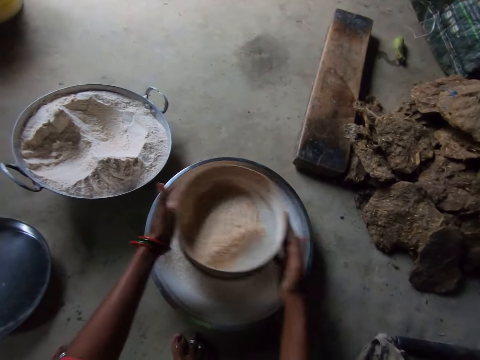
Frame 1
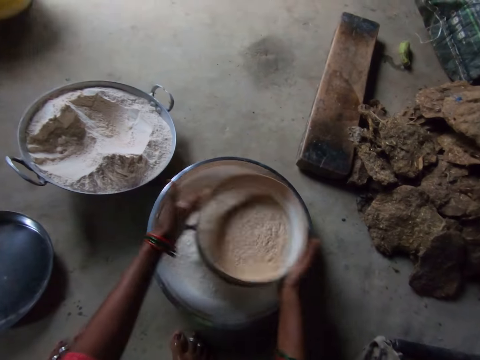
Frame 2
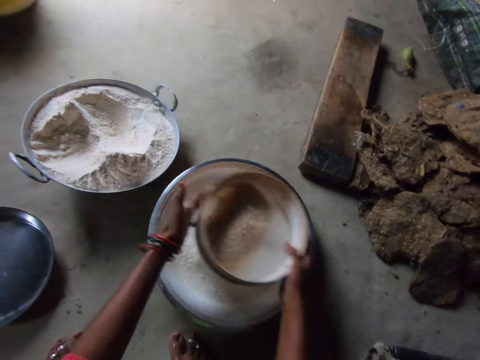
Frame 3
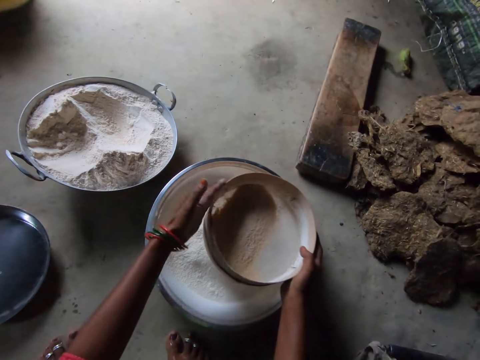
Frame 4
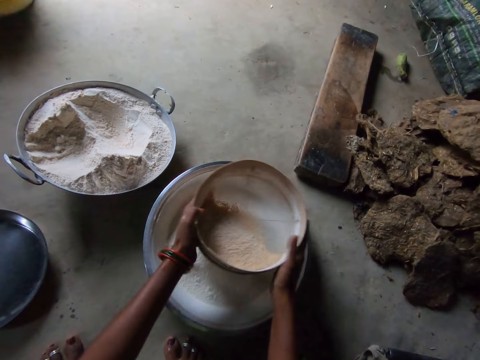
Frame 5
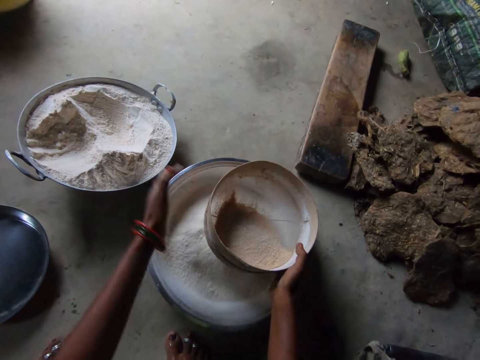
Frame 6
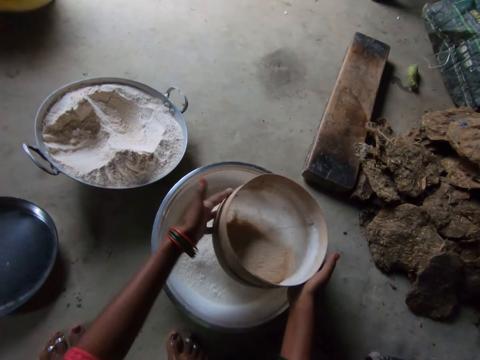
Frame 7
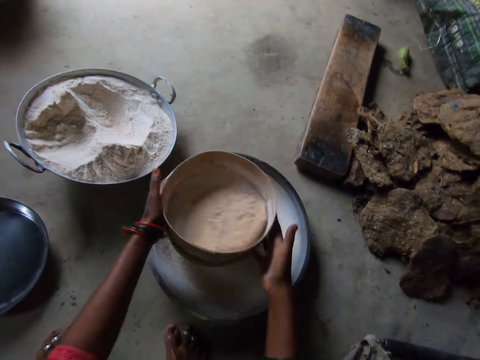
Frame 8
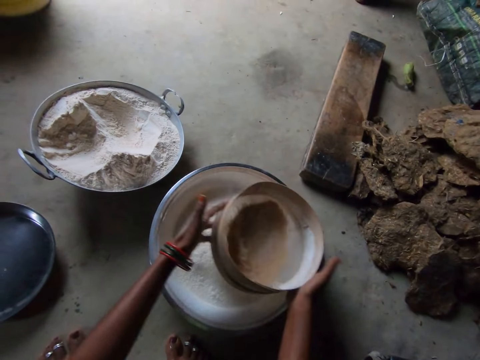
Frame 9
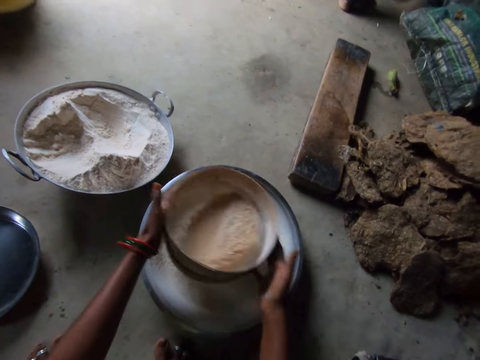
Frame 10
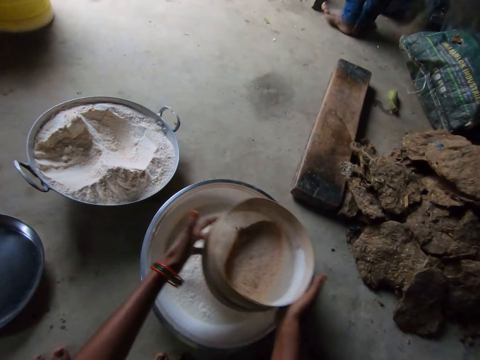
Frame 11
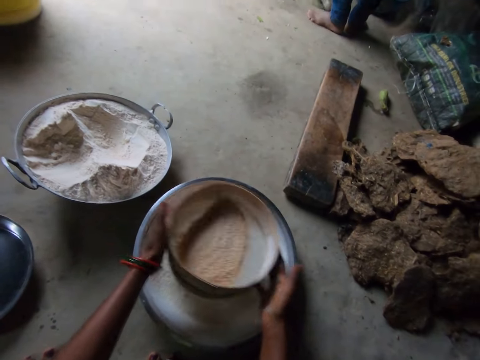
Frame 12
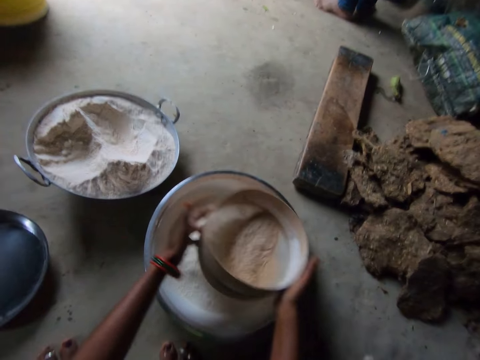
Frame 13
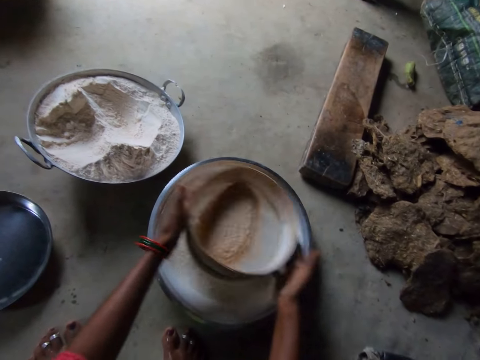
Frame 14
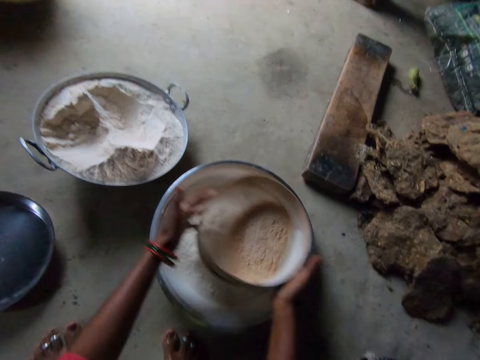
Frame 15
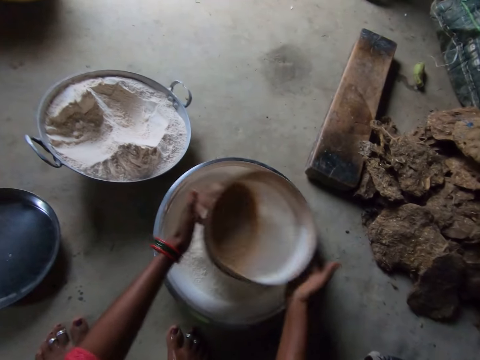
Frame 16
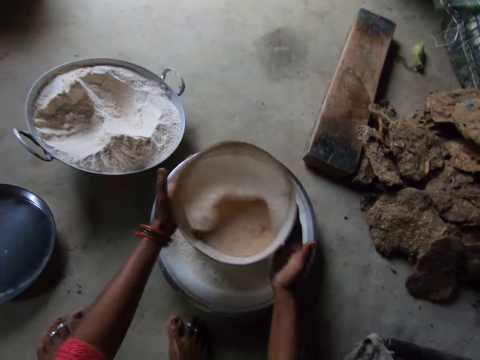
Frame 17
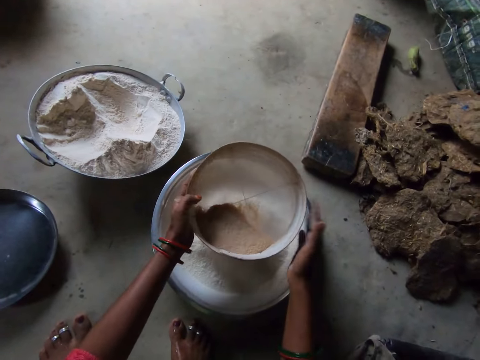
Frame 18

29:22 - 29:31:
The camera wearer hits the sieve with the hand. They shake the sieve.

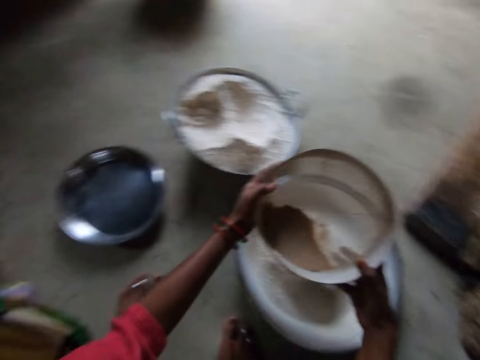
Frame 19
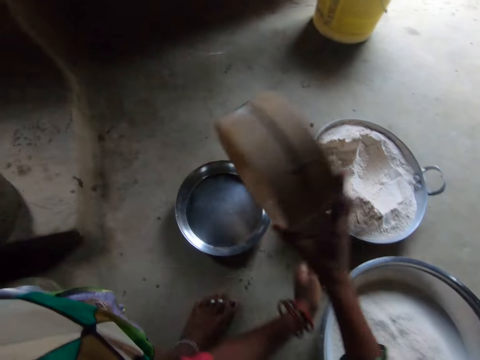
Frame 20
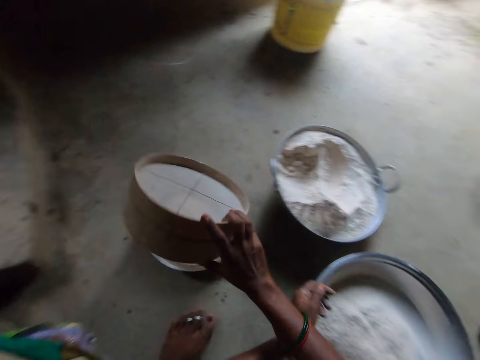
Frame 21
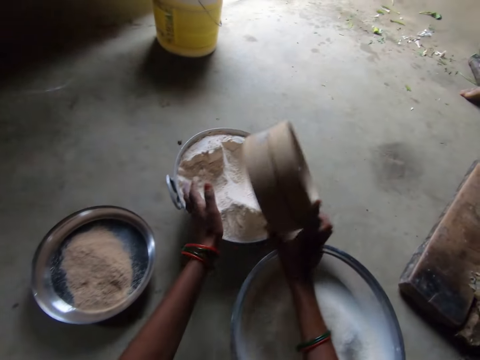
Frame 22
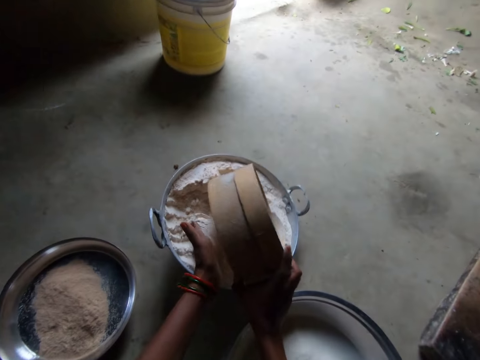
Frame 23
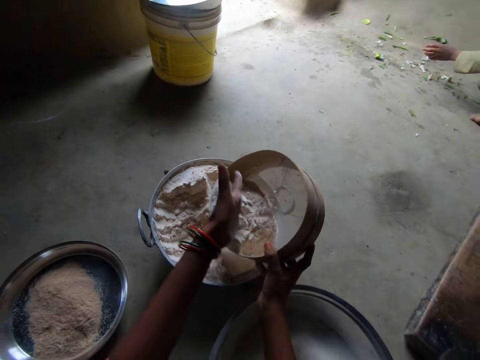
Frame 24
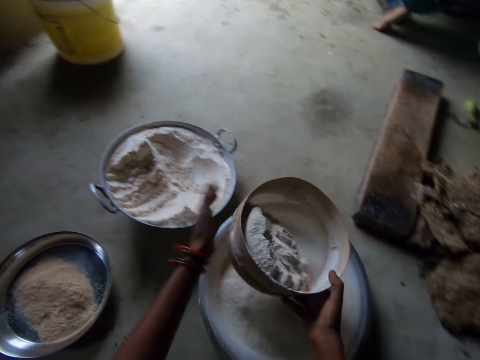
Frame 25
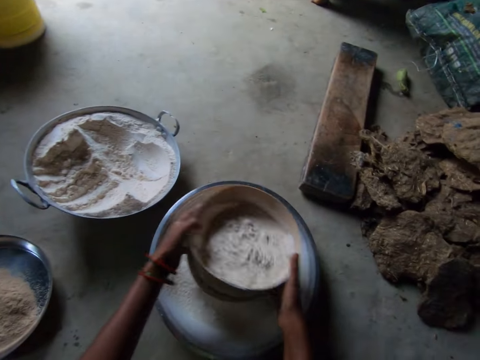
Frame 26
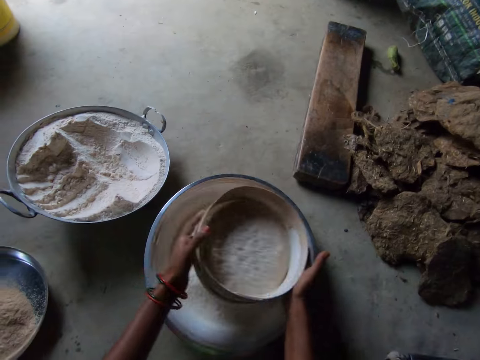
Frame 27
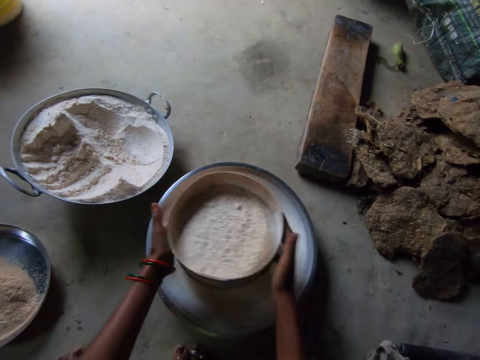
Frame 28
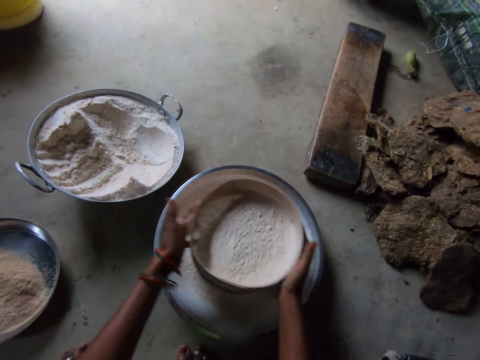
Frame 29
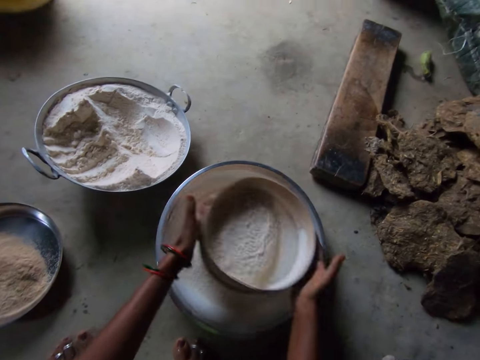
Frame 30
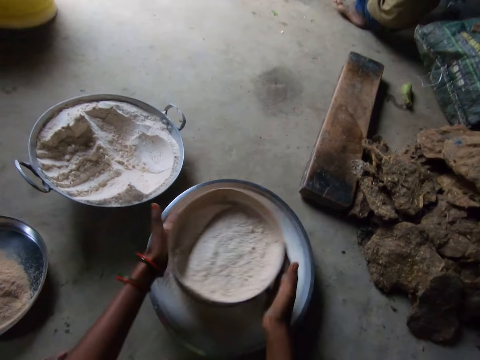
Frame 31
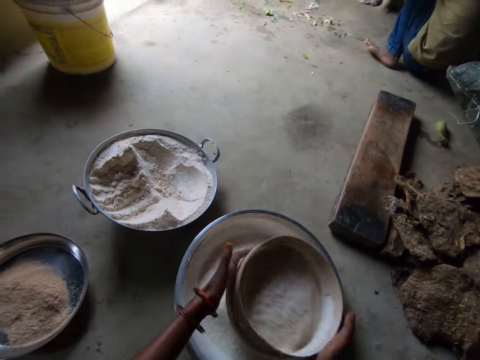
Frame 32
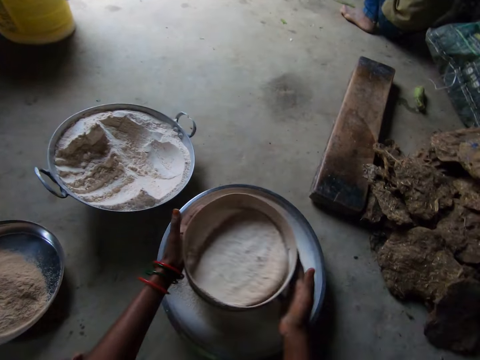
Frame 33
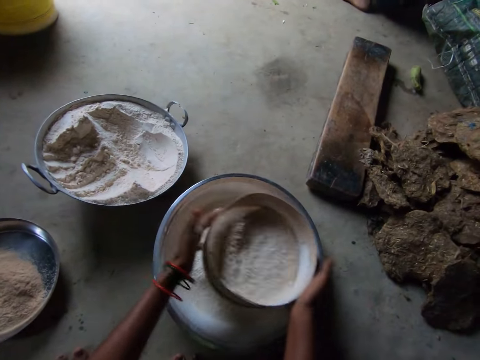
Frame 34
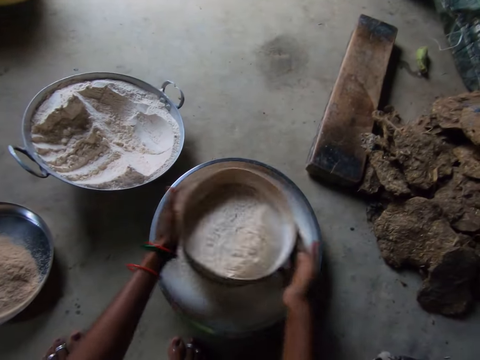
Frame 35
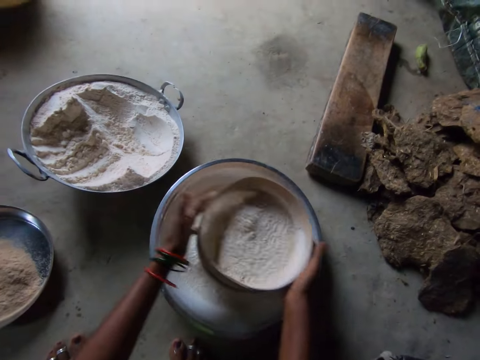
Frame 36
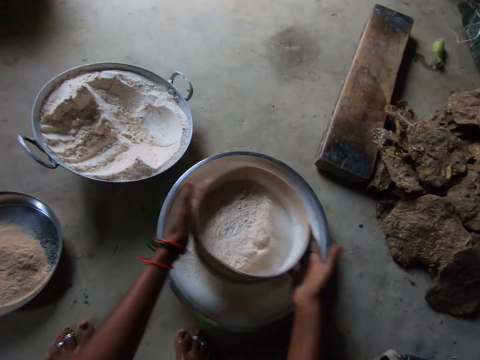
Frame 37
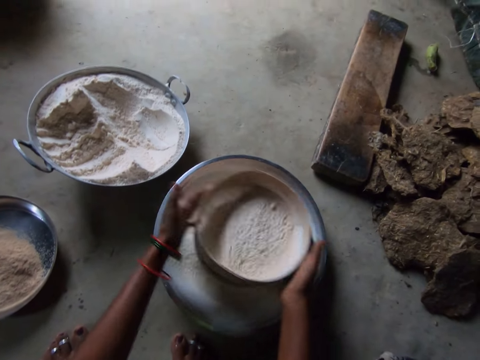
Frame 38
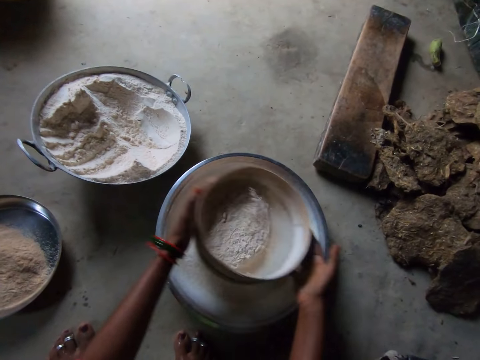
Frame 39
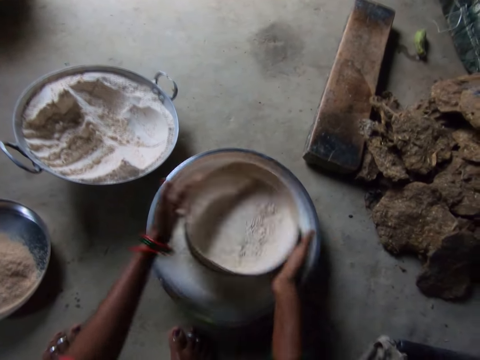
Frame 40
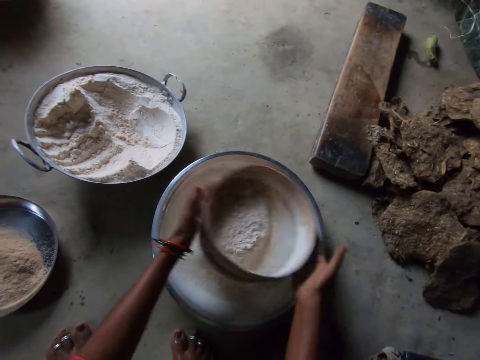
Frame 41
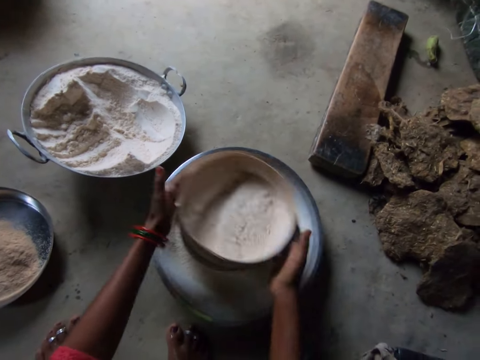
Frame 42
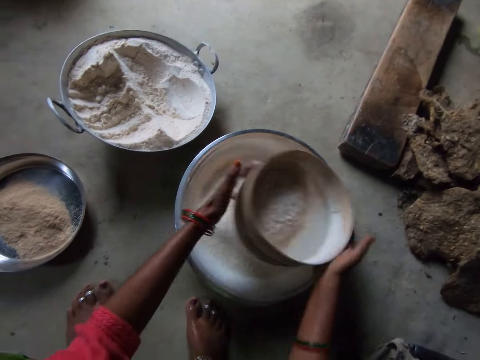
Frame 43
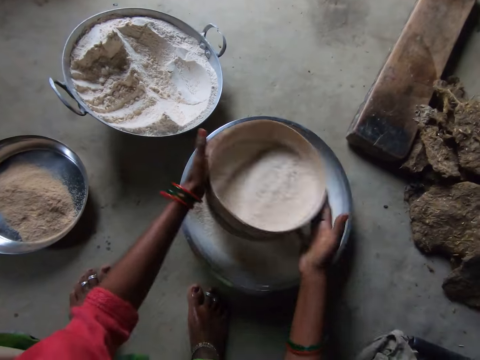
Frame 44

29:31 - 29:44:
The camera wearer hits the sieve with the hand. They pour the chaff into another stainless bowl. They scoop flour into the sieve from the pan. They sieve the flour. A person moves.

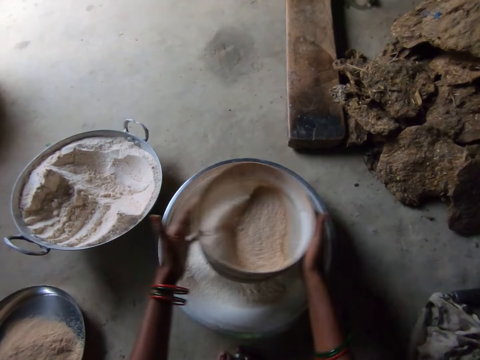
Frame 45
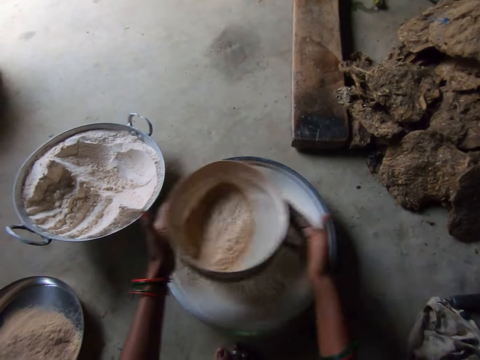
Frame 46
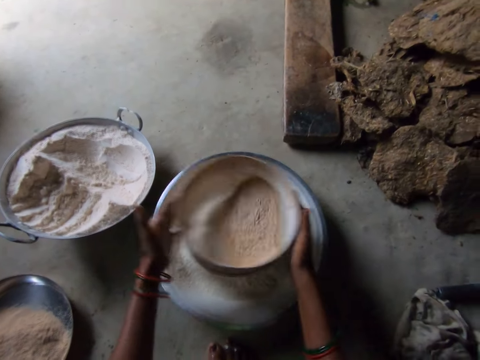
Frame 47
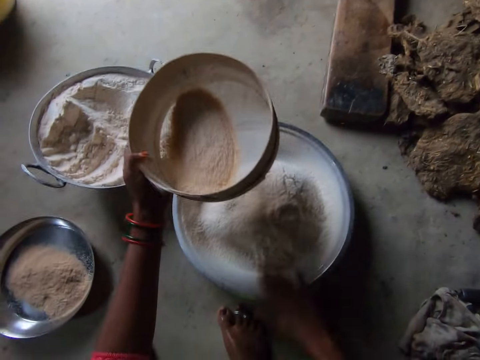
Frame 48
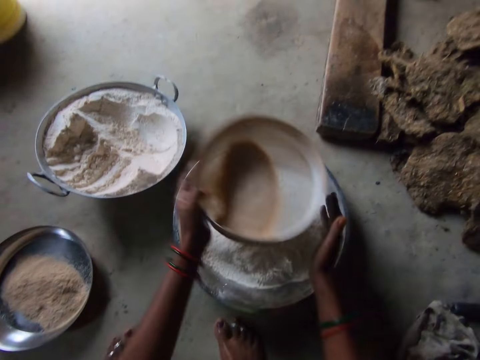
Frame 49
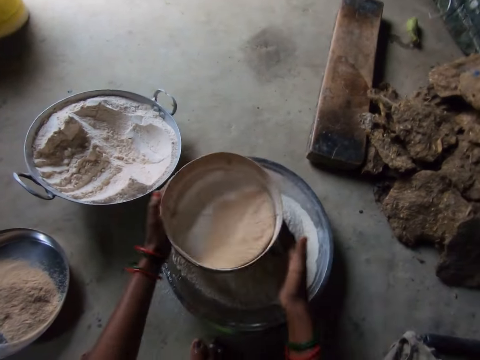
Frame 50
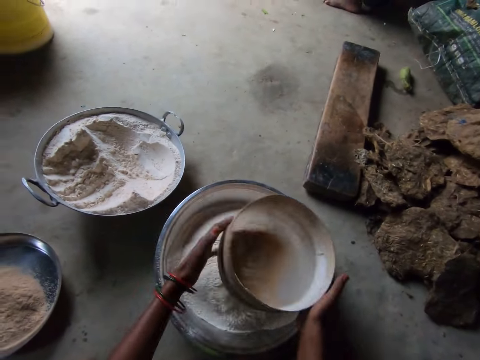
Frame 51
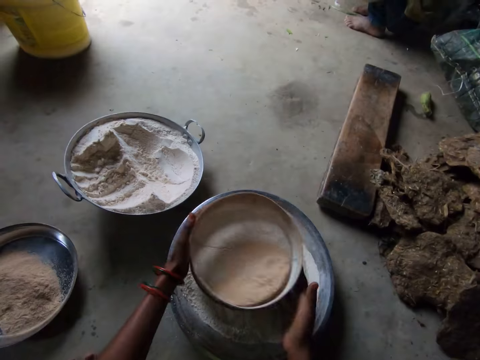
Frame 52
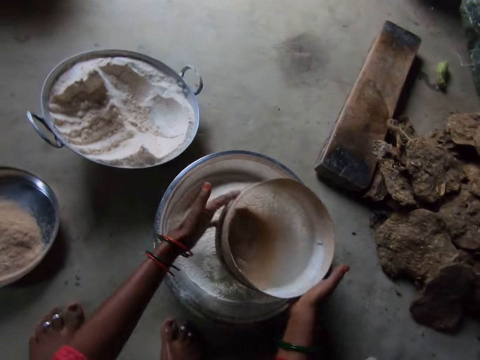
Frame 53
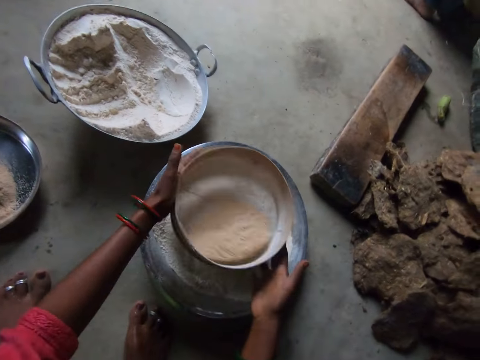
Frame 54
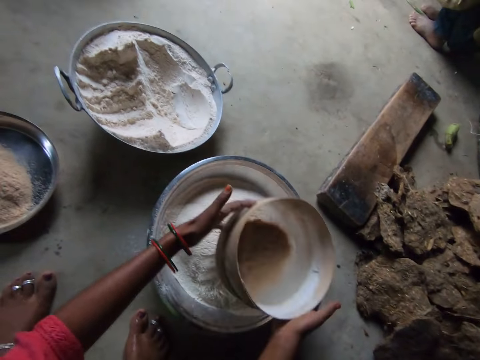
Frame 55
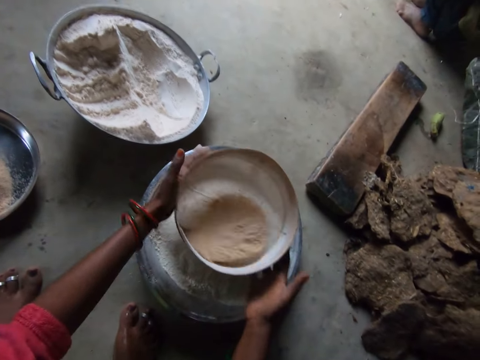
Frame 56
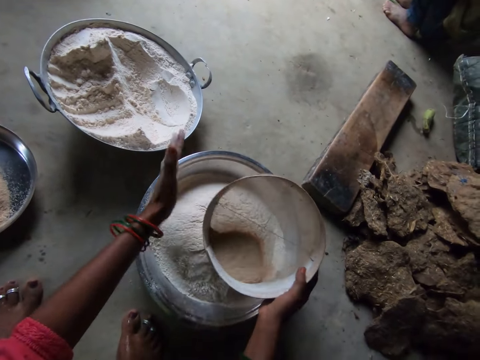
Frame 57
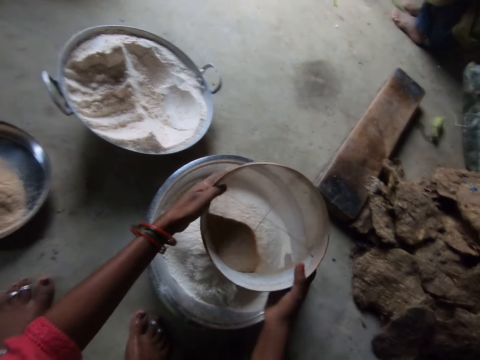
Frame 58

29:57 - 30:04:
The camera wearer hits the sieve with the hand.
